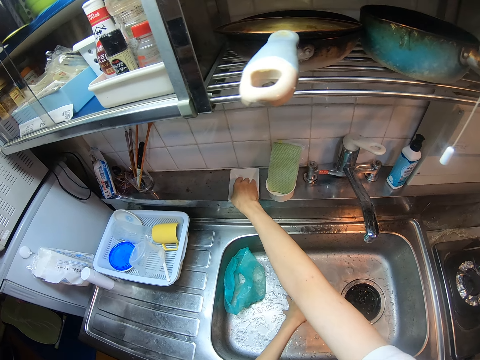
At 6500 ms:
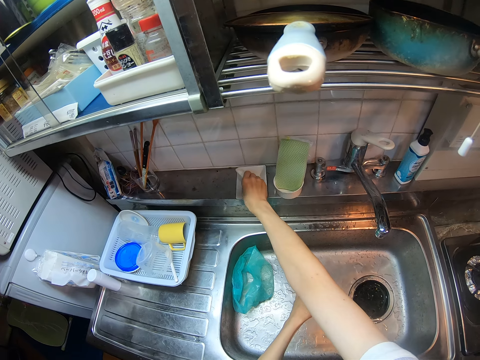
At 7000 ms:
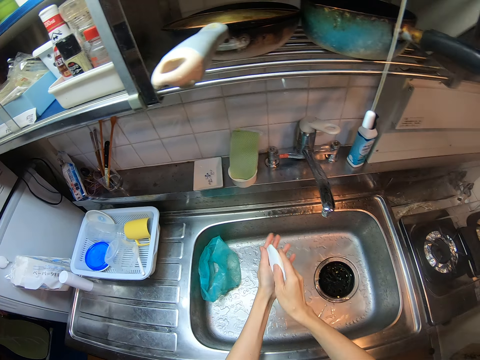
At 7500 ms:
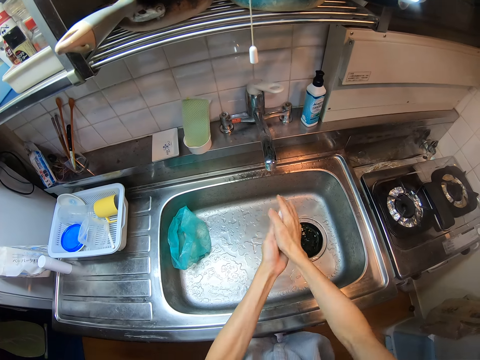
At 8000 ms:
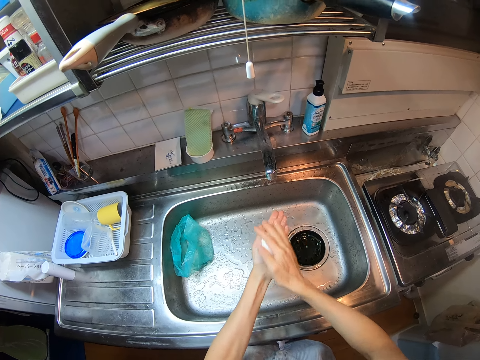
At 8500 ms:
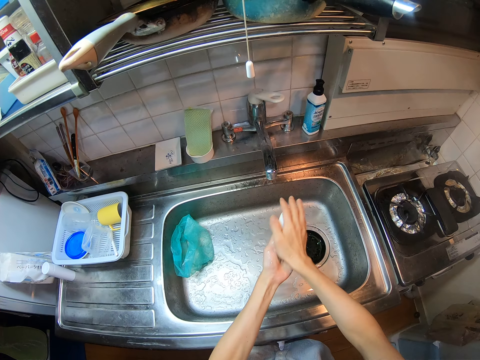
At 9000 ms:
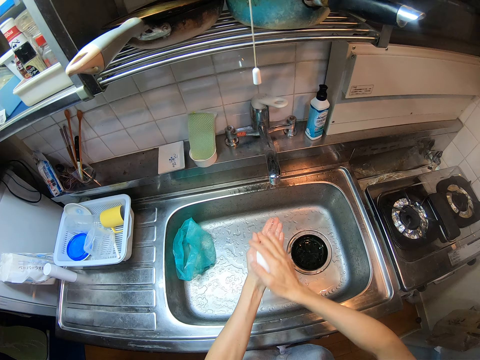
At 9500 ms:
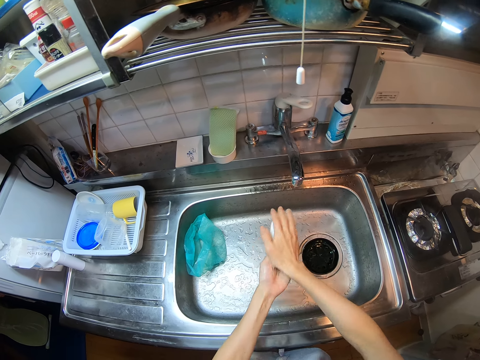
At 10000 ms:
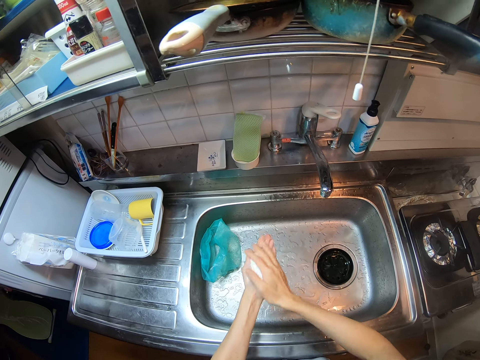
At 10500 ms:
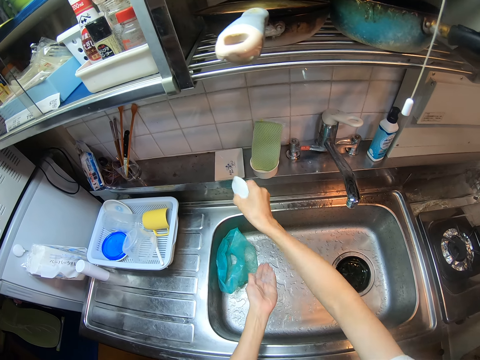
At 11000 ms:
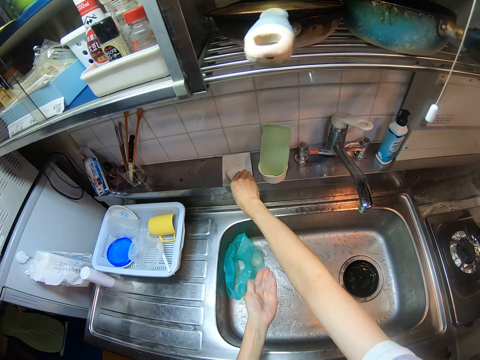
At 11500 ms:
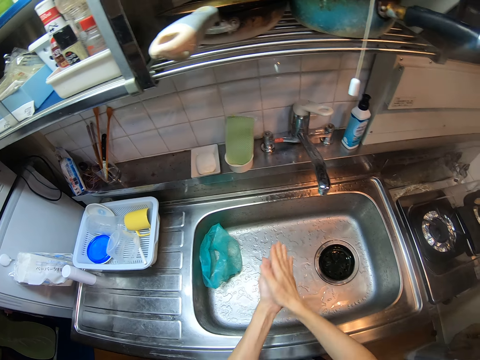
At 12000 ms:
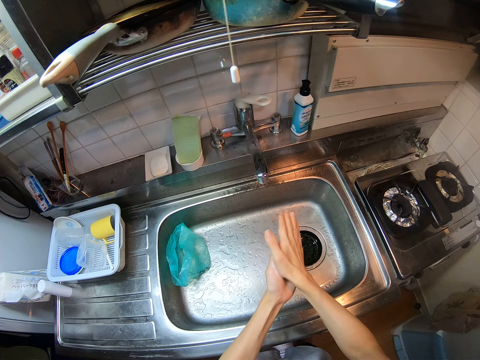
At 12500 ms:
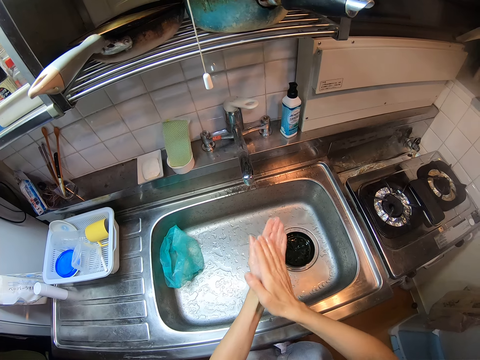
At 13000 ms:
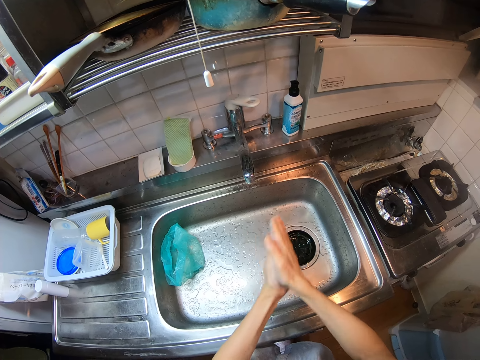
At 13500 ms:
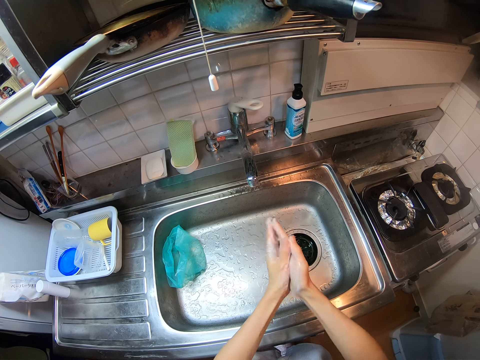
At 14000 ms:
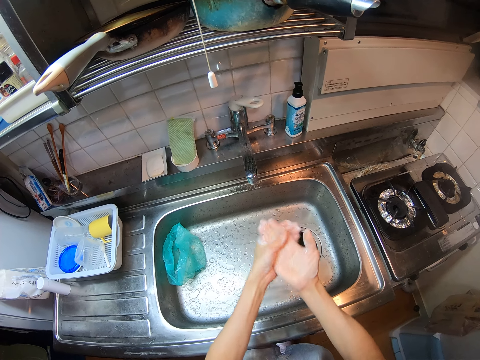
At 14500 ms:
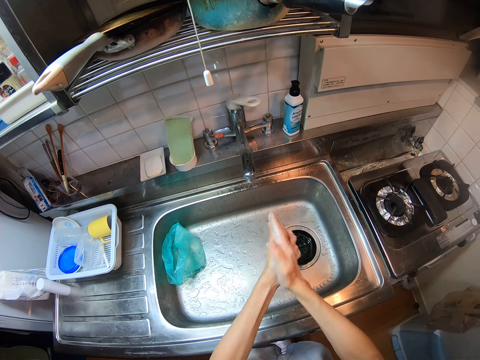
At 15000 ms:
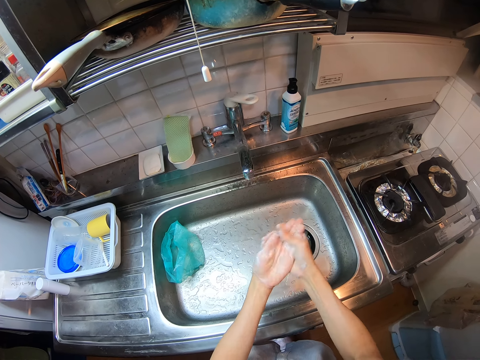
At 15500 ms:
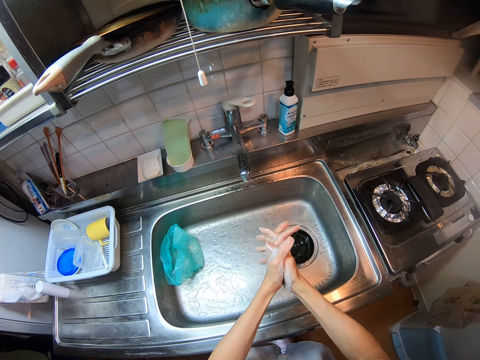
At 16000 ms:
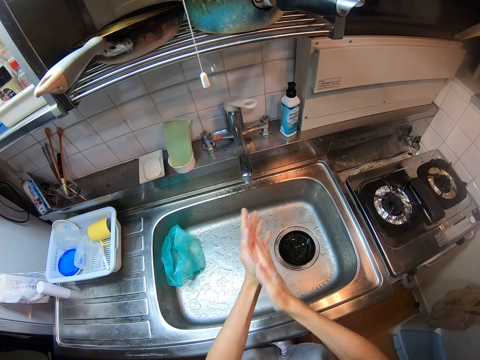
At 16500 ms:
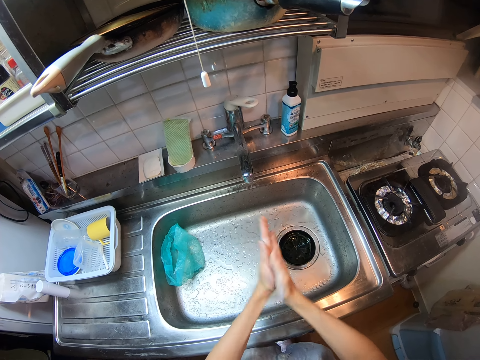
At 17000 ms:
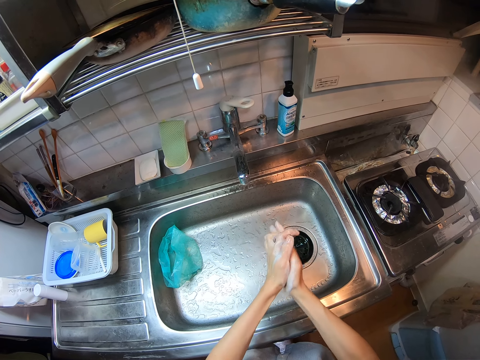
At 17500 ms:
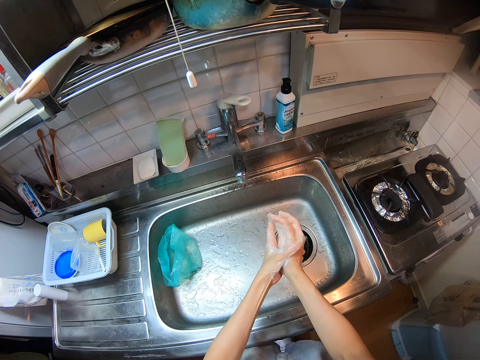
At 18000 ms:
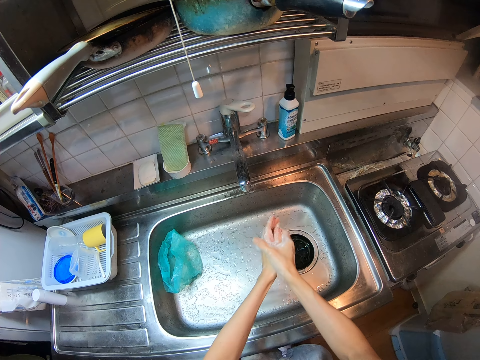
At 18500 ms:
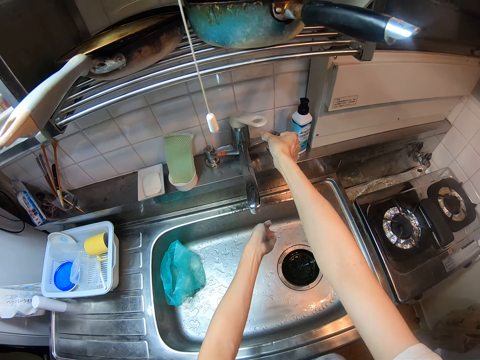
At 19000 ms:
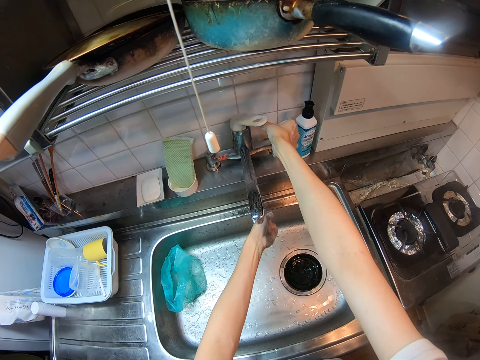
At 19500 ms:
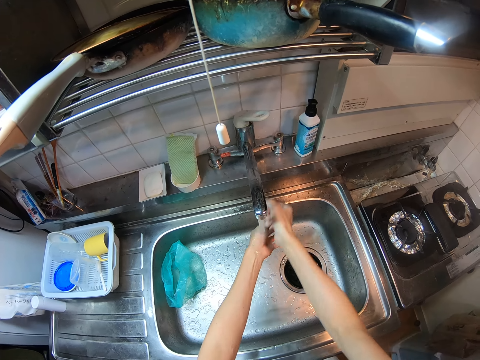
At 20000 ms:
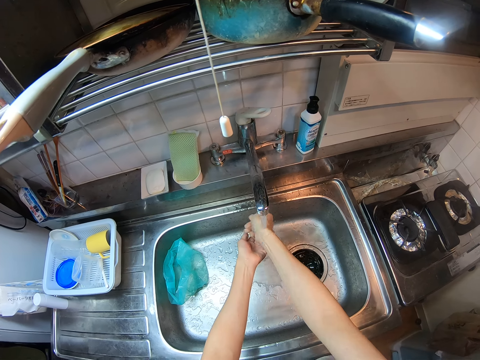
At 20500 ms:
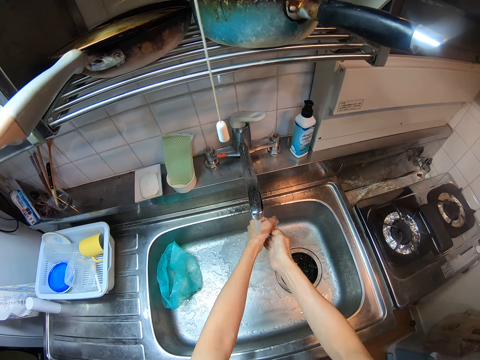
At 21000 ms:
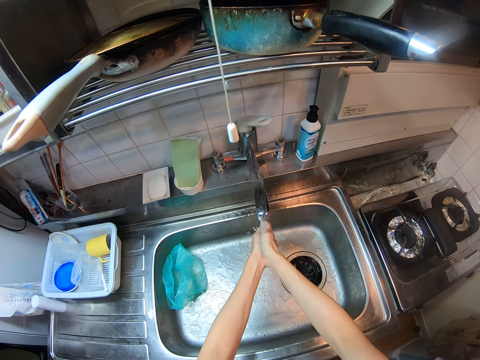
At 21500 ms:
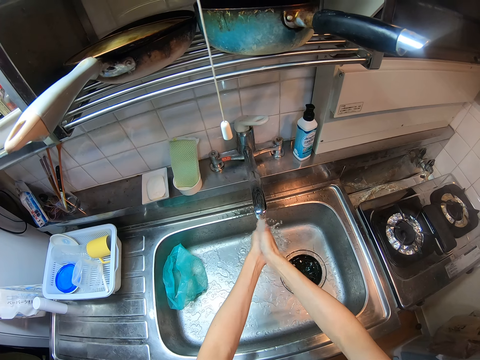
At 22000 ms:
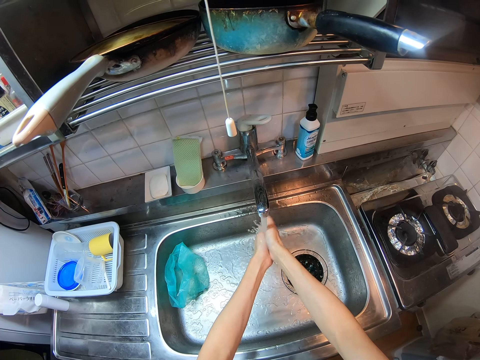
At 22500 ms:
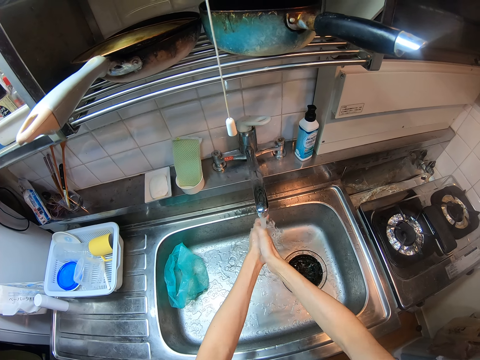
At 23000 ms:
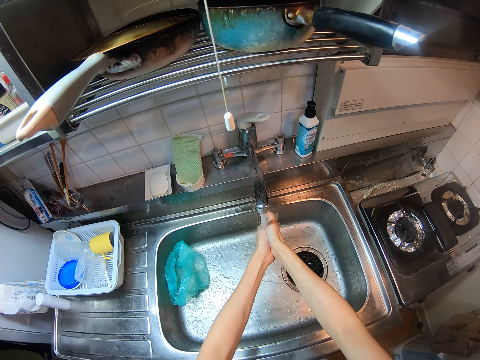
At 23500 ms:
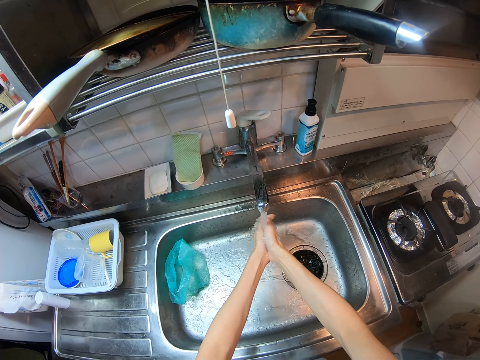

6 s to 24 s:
The camera wearer takes a bar soap from a soap dish on the left side of the sink. She rubs the soap on her hands. She drops the soap on the soap dish. She rubs the soap around her hands. She turns on the tap. She washes her hand with water from the tap.

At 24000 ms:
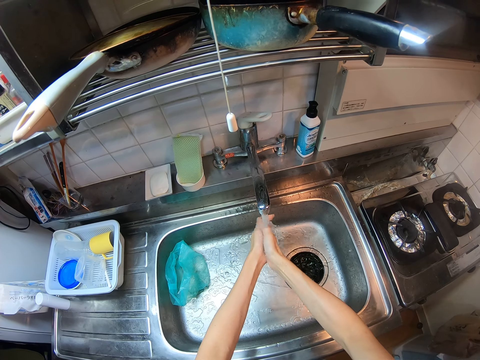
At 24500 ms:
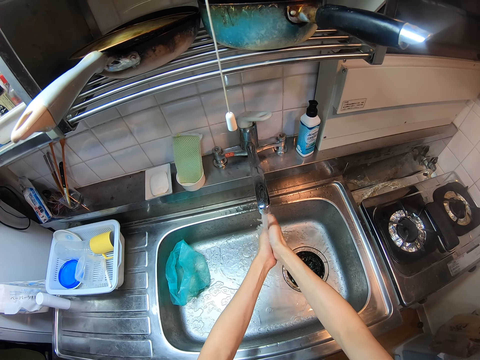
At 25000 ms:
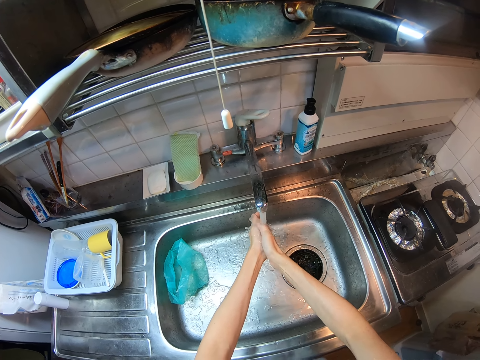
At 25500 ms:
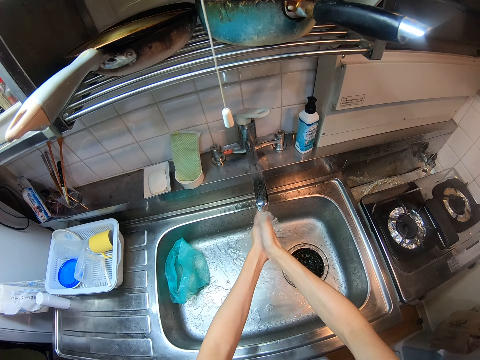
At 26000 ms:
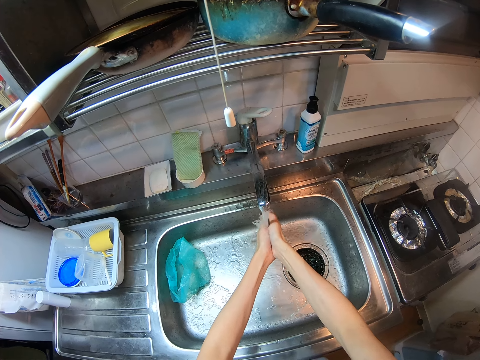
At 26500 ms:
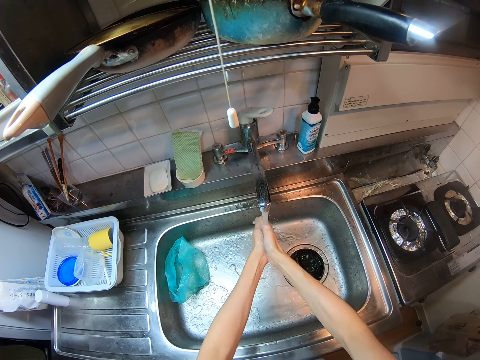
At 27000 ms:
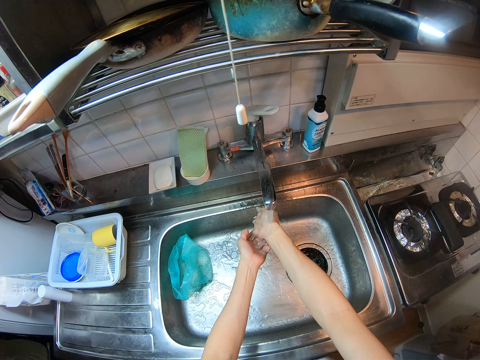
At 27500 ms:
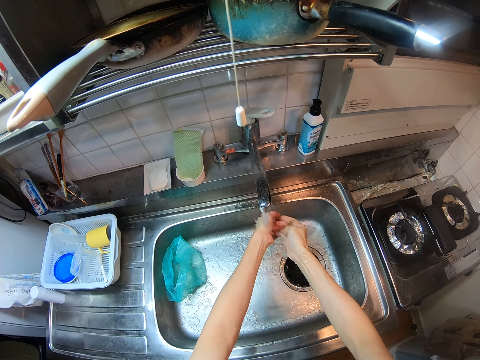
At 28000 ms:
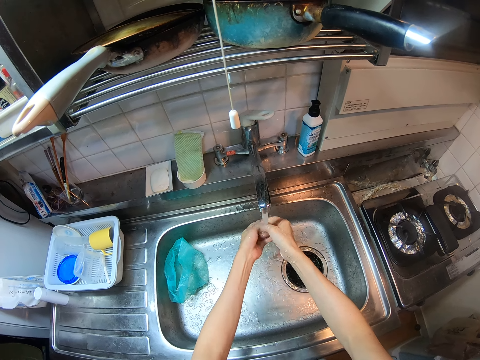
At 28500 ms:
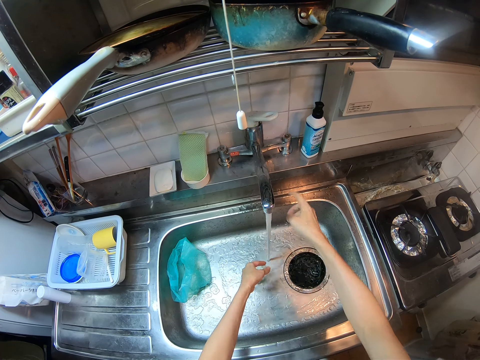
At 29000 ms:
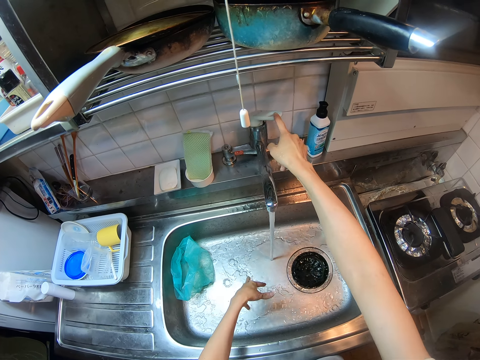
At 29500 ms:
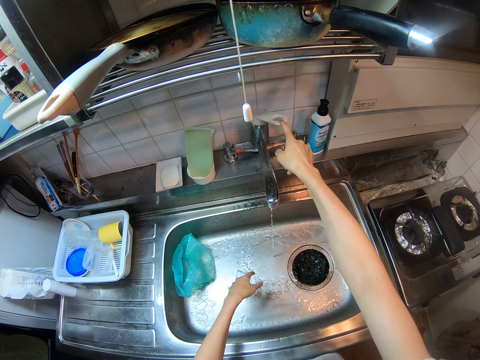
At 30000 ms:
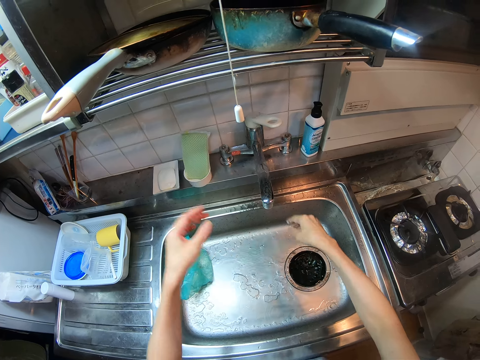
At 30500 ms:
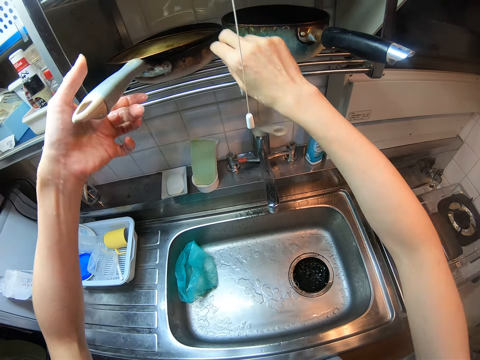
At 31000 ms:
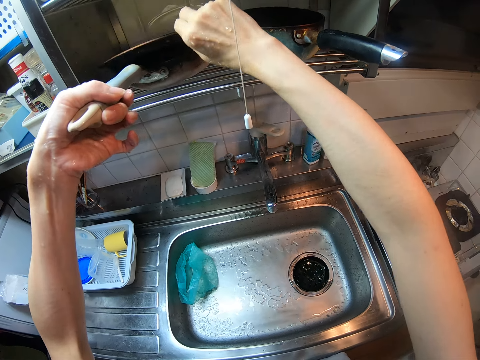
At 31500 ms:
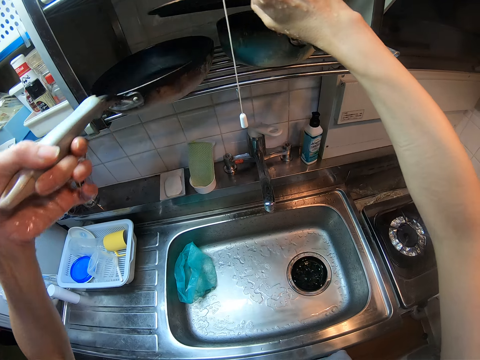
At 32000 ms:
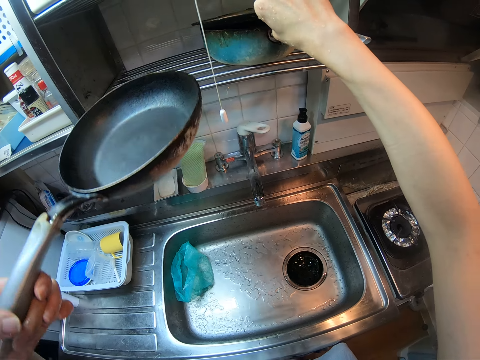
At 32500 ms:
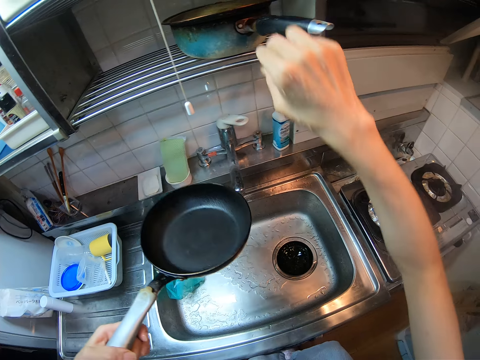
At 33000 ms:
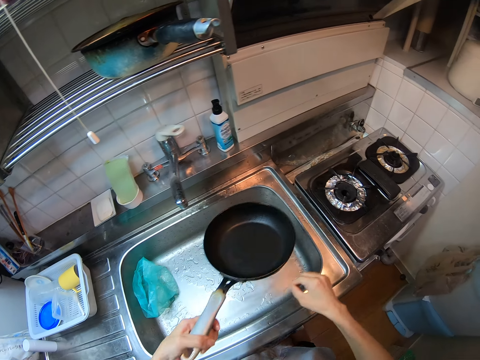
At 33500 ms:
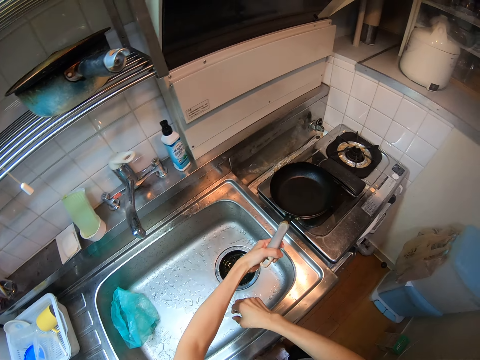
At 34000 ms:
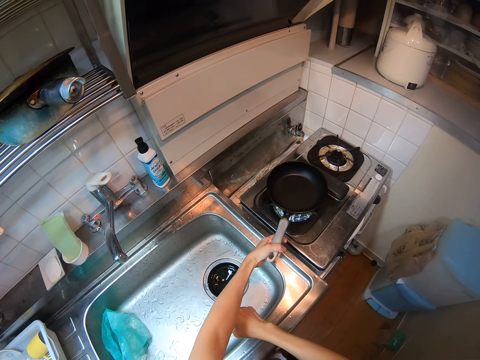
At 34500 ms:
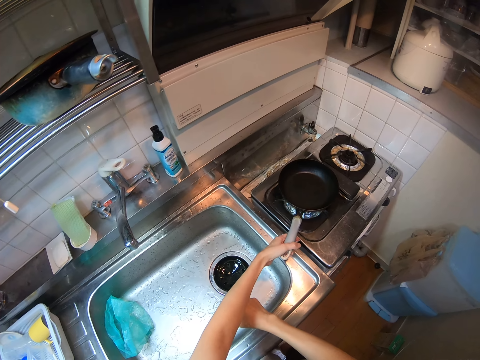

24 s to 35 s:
The camera wearer turns off the tap. She flaps her hands. She takes a frypan from the shelf above the sink. She removes the cover of the frypan. She drops the cover on a pot. She places the frypan on a range cooker.
